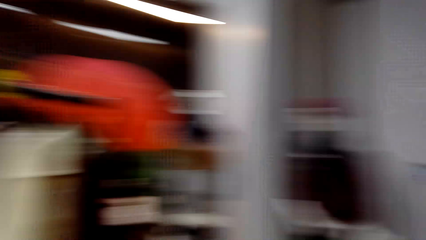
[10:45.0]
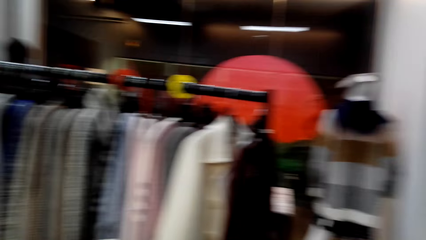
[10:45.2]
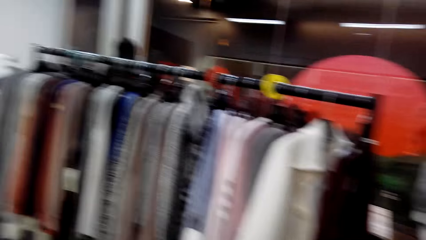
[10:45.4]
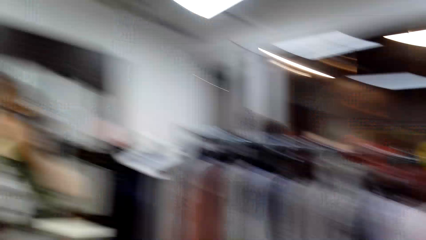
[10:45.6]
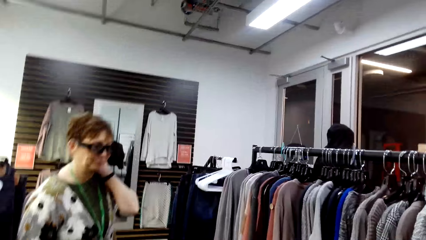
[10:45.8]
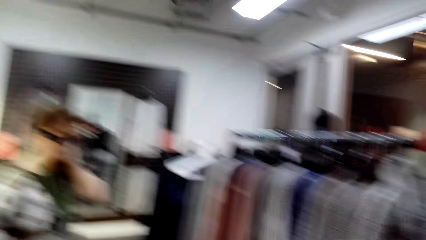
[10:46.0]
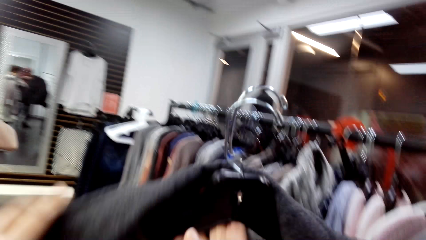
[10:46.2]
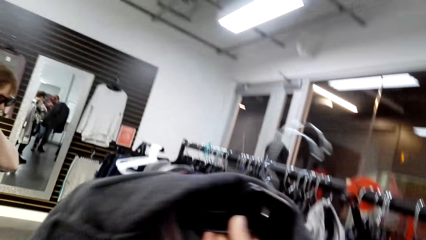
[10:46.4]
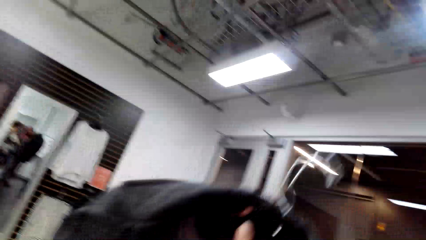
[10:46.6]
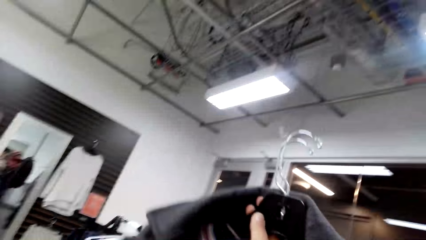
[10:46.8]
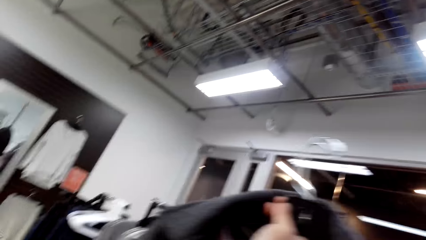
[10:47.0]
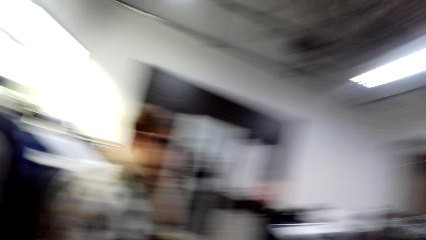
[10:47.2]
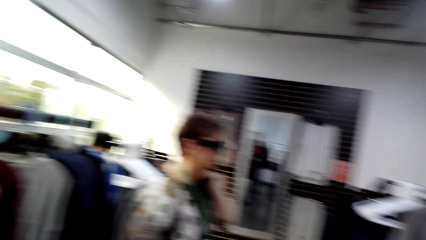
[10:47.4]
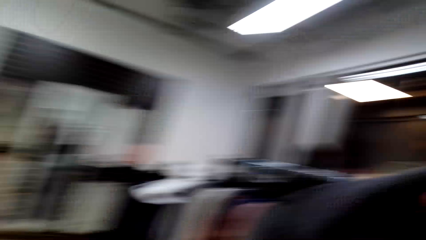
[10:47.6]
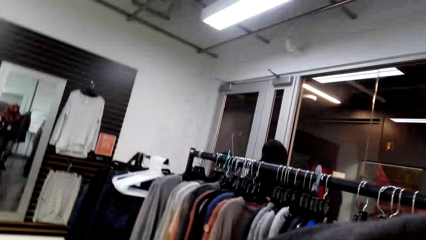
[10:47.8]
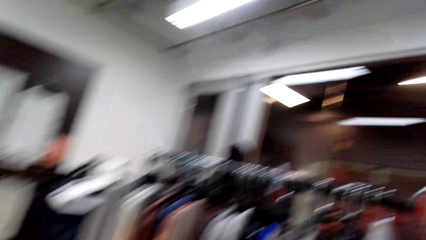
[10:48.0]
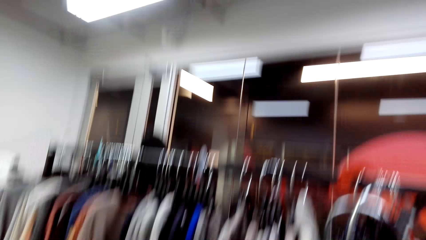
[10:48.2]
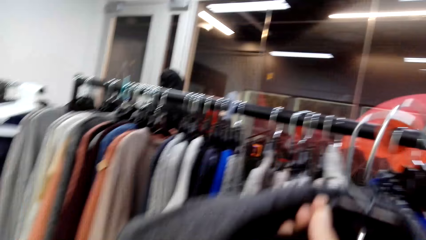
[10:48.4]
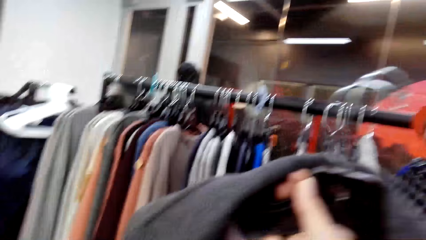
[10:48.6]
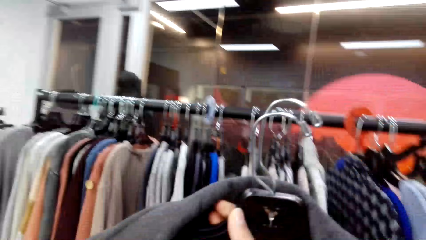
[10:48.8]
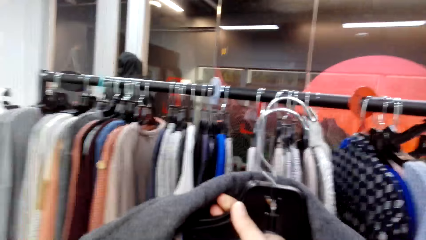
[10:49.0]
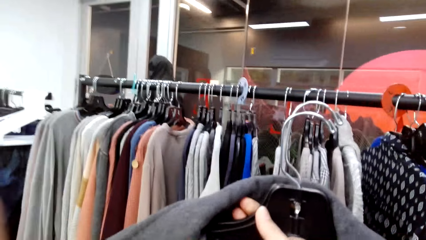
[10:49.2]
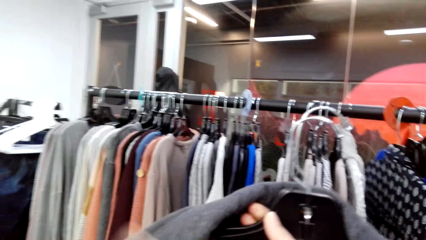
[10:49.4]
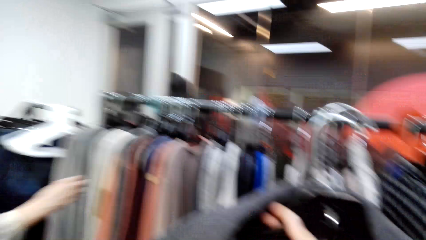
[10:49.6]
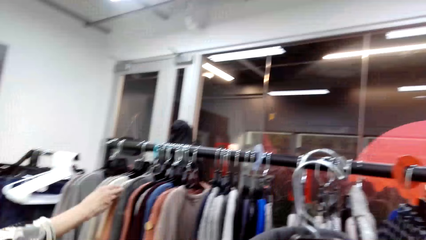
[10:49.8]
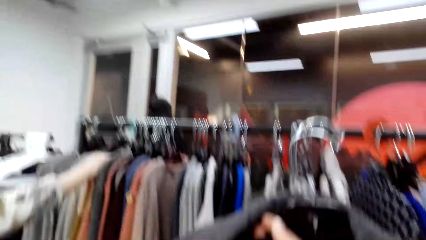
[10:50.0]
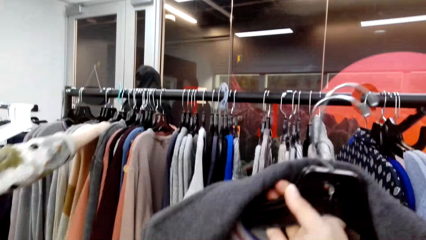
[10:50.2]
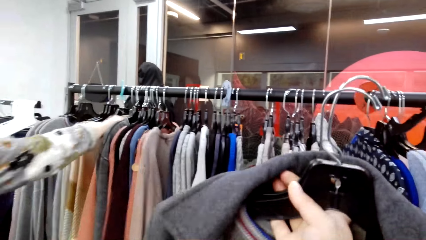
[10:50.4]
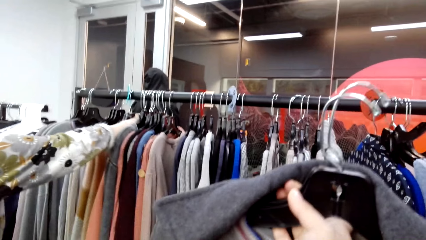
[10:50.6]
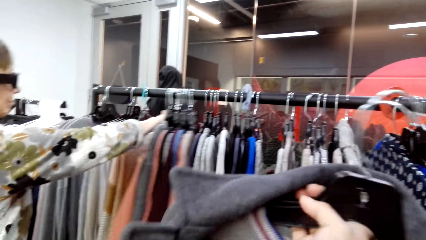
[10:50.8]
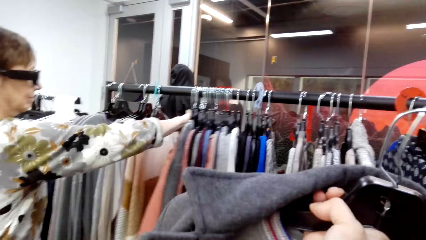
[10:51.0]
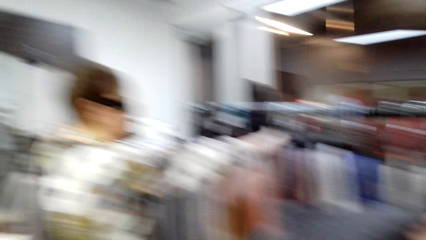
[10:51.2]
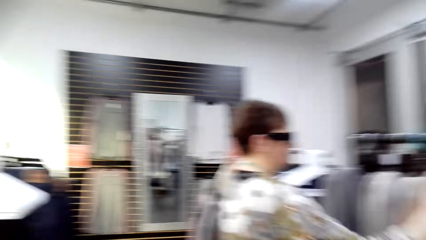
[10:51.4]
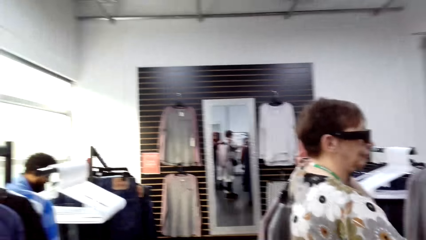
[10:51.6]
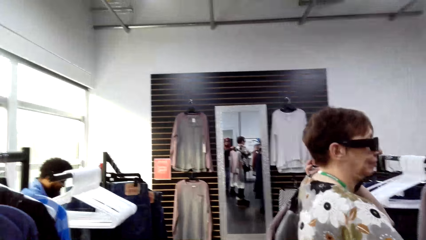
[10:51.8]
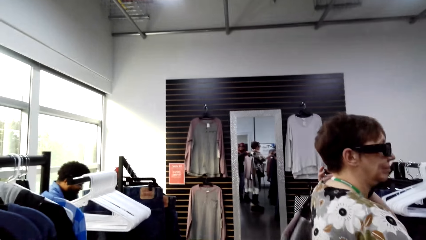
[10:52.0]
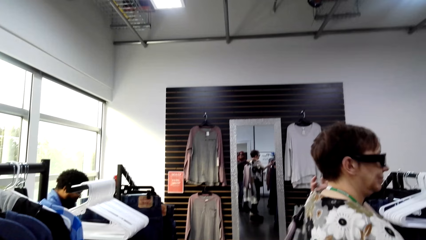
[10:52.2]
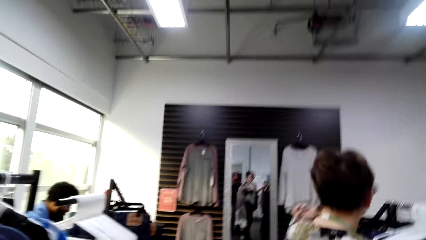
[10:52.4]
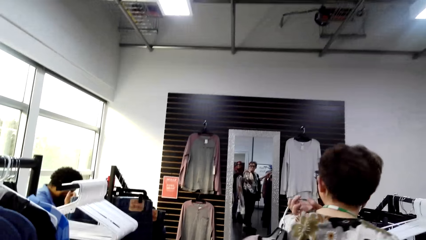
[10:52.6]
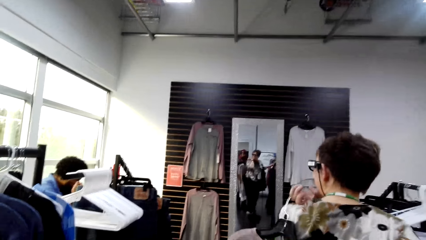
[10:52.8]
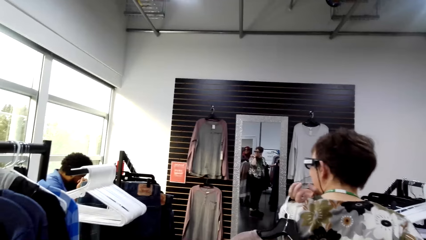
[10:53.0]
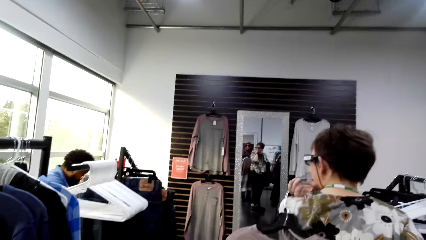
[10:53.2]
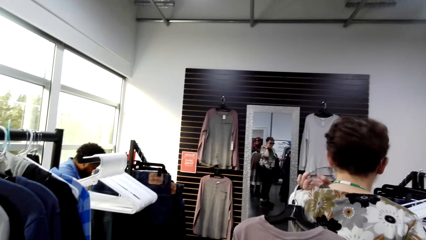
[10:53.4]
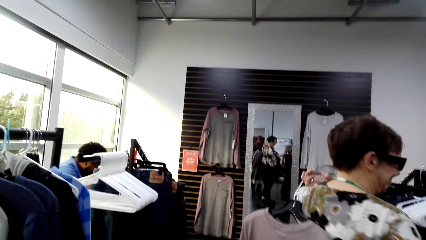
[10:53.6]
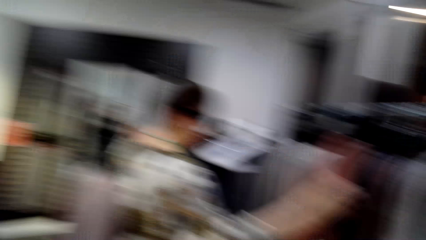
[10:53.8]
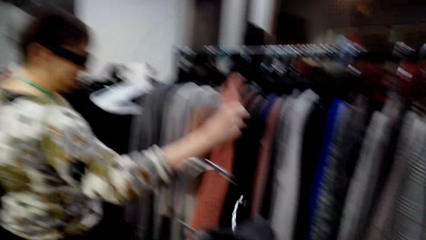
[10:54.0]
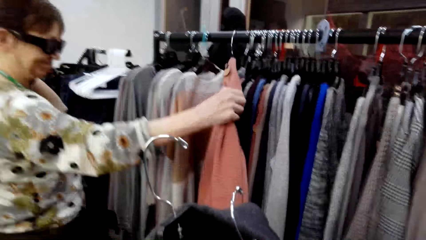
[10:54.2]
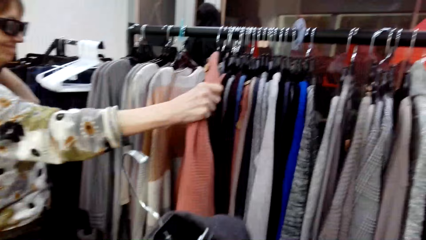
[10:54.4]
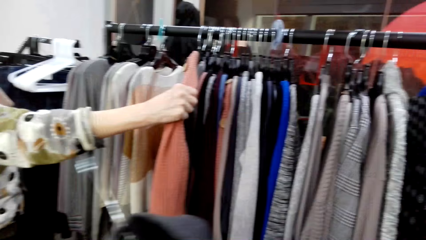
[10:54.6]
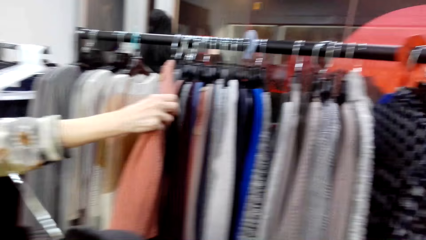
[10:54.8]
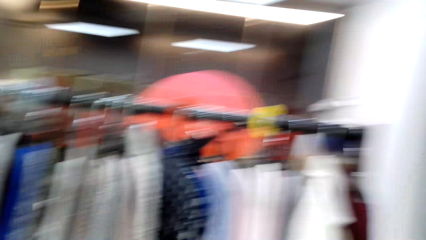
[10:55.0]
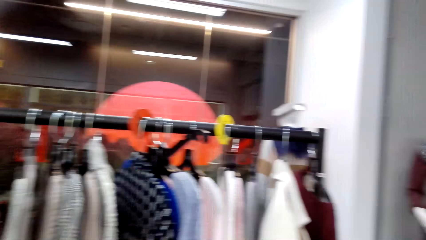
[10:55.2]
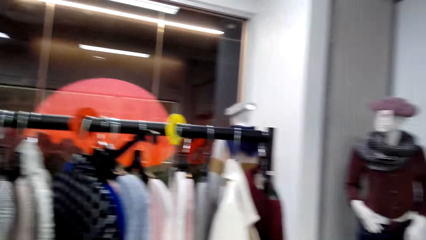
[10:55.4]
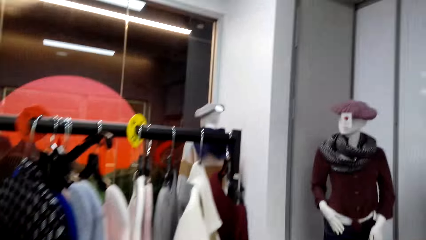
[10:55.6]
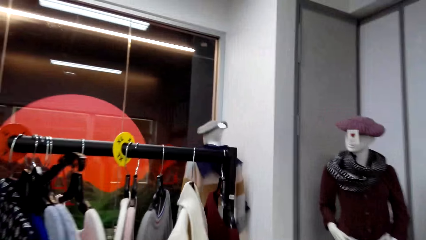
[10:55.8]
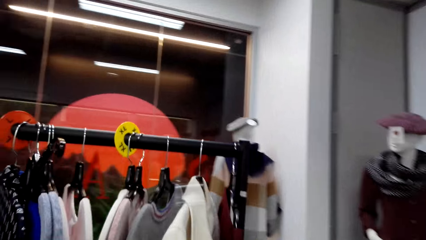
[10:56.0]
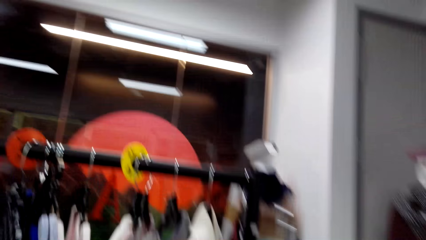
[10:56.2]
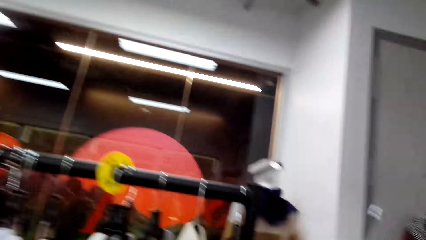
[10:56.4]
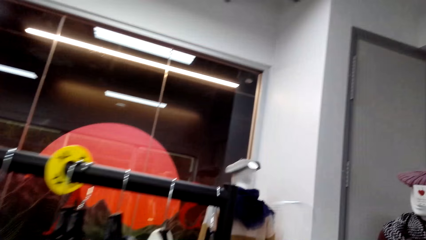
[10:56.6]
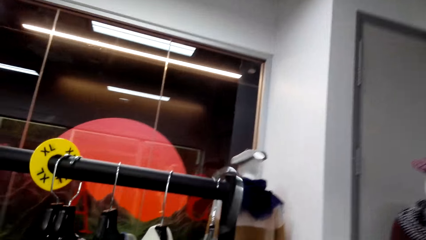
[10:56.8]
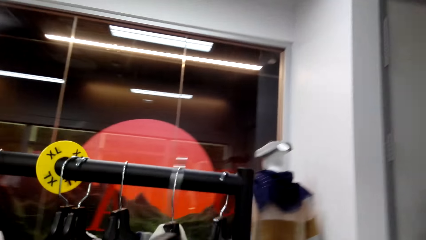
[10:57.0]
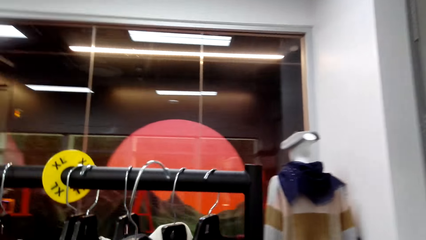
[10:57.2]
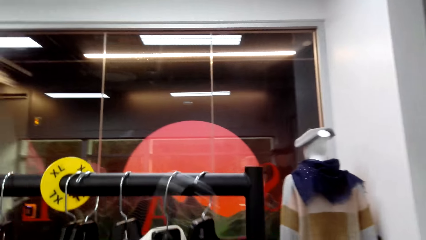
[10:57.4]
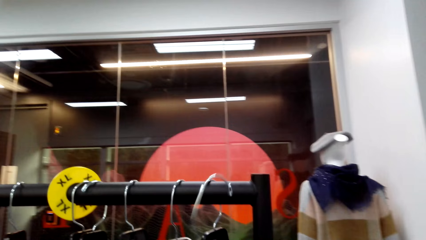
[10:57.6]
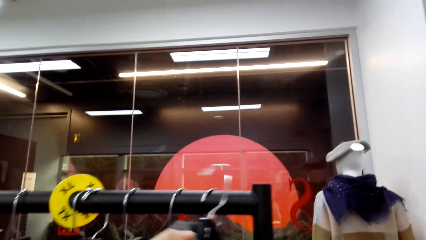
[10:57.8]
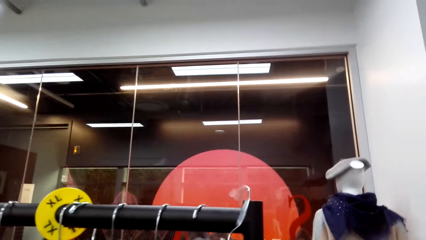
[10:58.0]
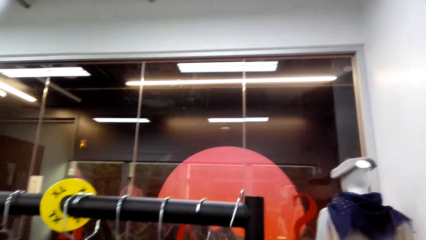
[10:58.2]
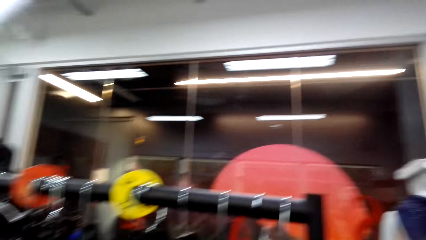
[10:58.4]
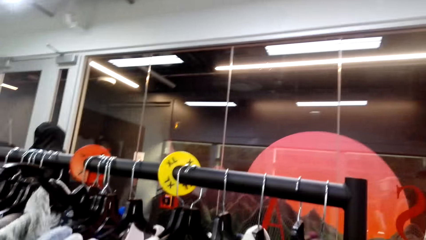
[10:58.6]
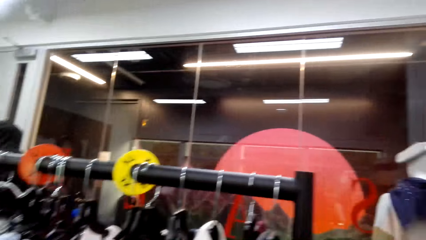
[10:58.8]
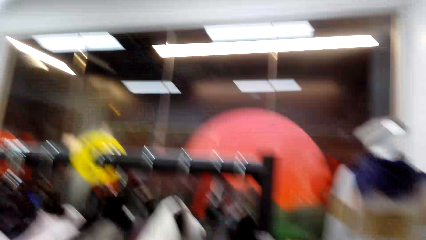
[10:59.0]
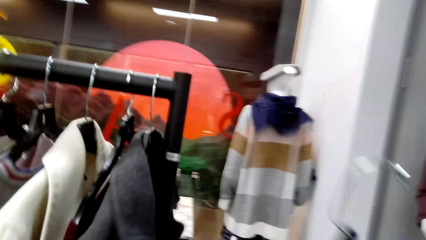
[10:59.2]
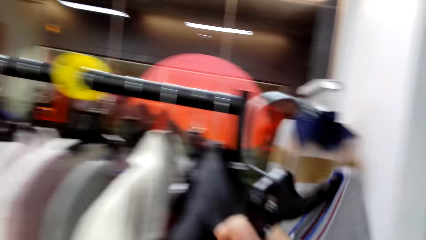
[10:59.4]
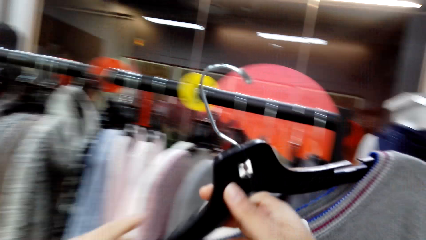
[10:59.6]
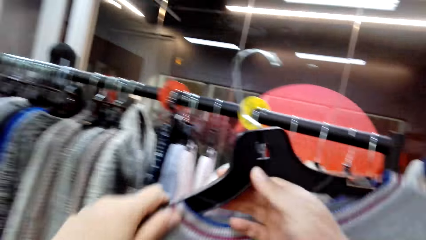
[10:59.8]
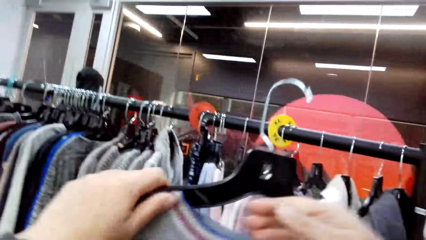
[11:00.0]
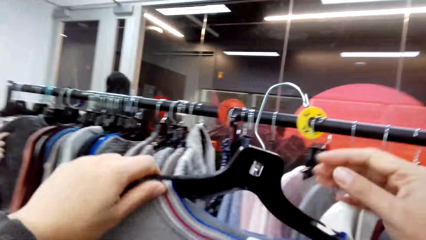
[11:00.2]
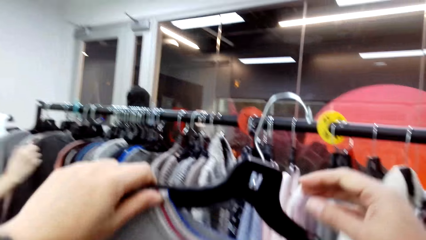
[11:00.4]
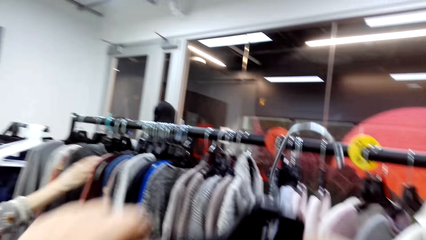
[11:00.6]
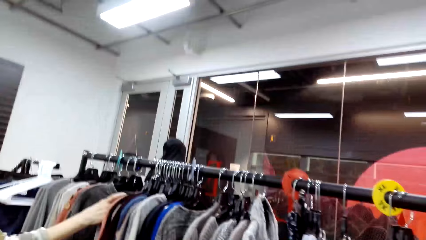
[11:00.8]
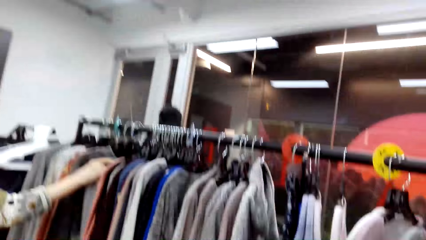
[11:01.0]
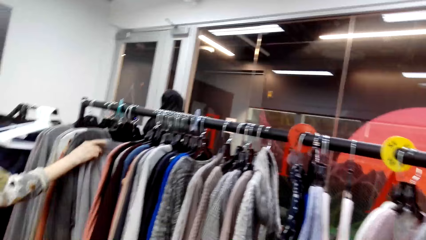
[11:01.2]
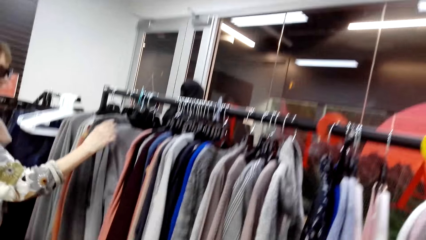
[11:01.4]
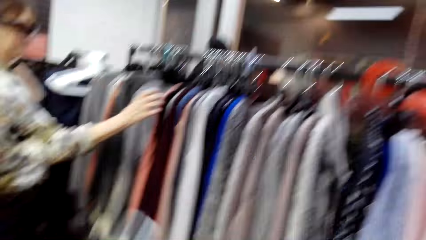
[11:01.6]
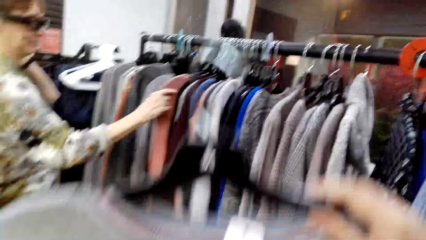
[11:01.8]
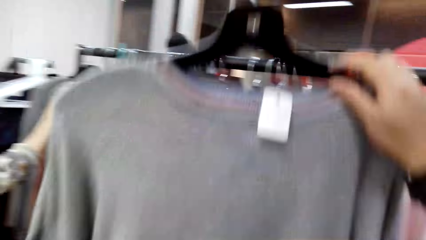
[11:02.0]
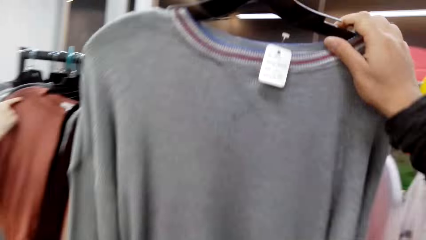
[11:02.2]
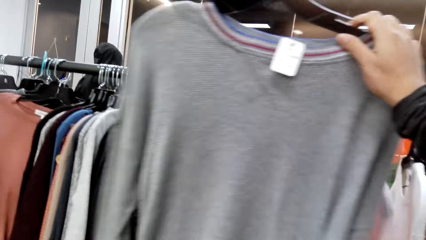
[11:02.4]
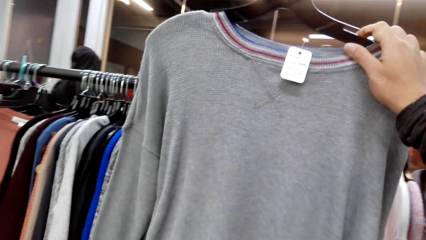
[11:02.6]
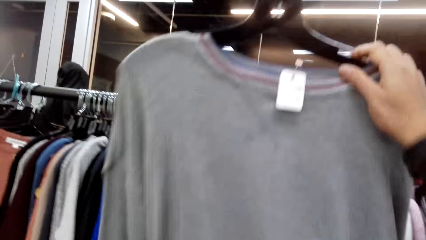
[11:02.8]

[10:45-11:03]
The camera wearer turns around. They lift apparel. A lady moves the apparel. The camera wearer moves towards a display stand. They put a hanger on the display stand. They put the hanger on the display stand again. They hold the hanger. They hold the apparel. The lady touches the apparel.
